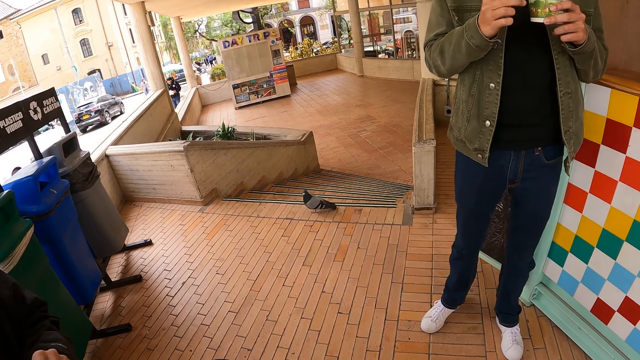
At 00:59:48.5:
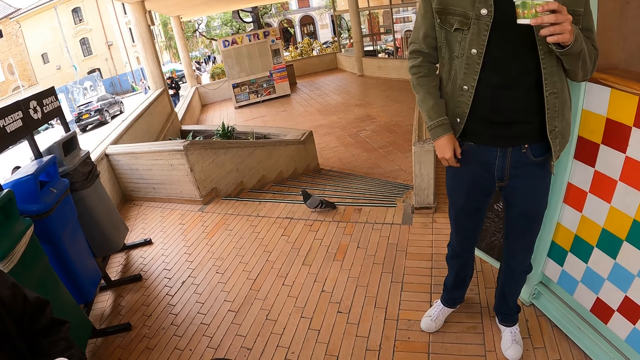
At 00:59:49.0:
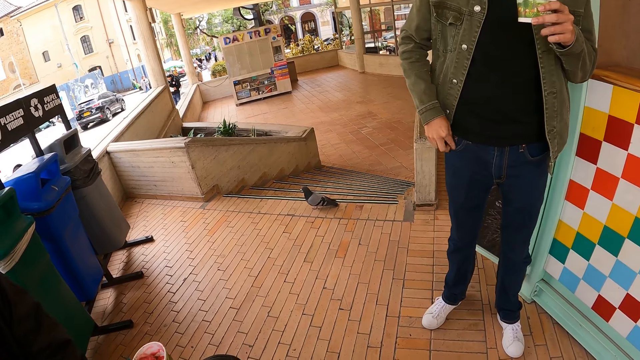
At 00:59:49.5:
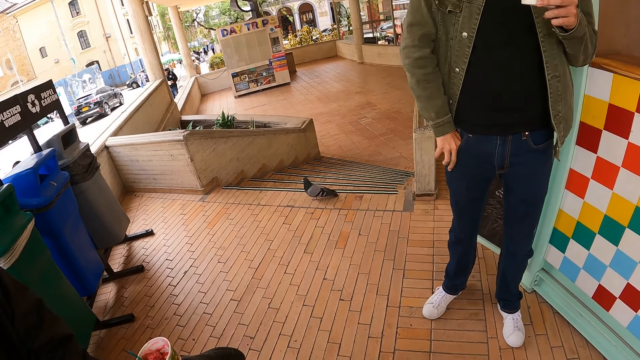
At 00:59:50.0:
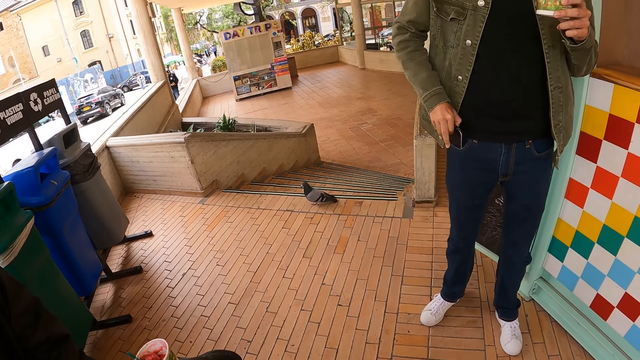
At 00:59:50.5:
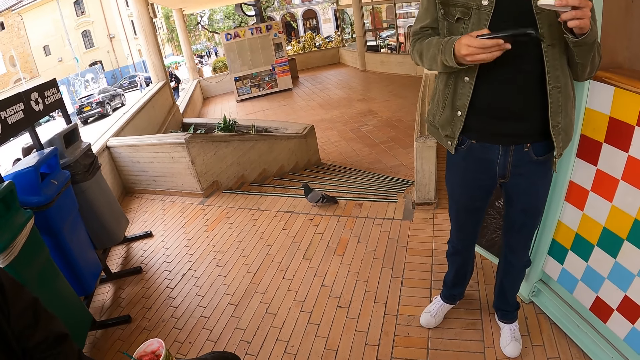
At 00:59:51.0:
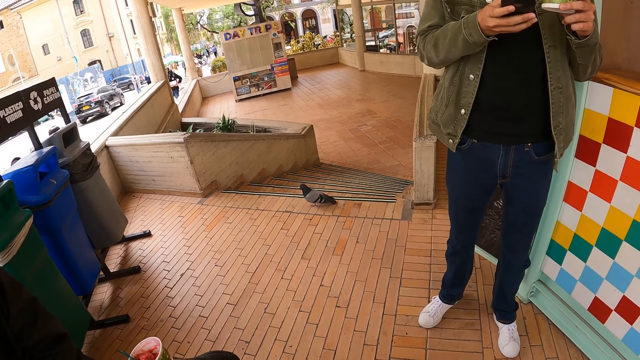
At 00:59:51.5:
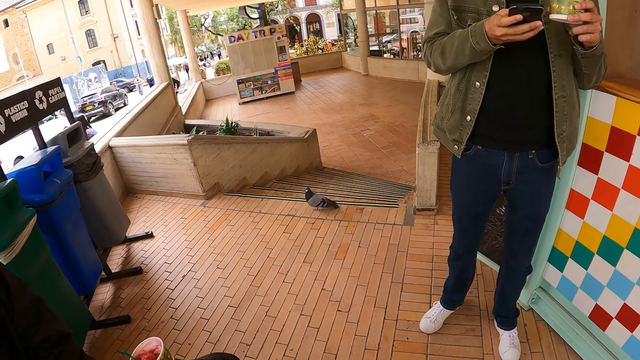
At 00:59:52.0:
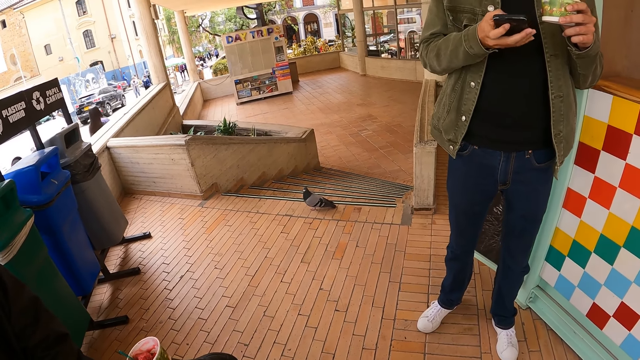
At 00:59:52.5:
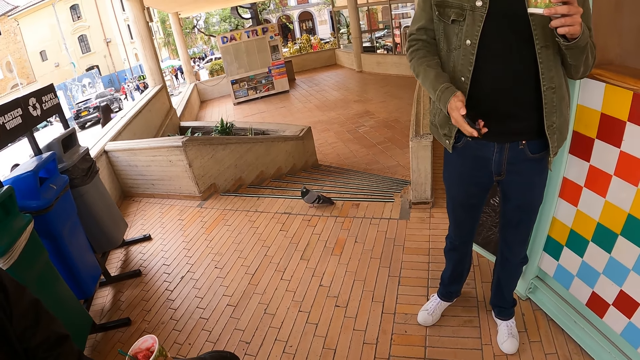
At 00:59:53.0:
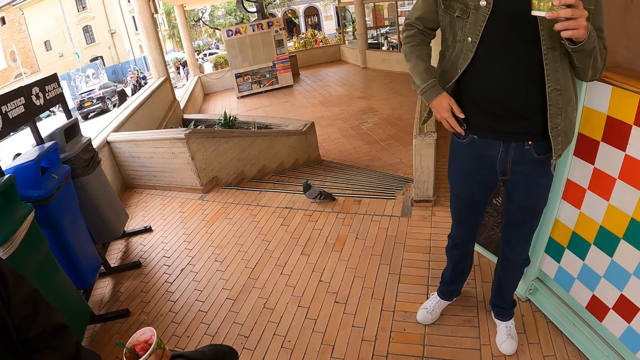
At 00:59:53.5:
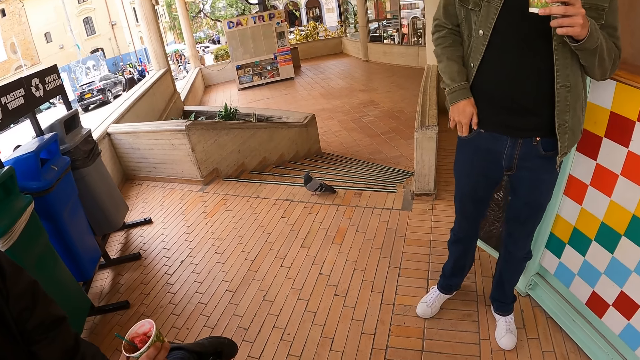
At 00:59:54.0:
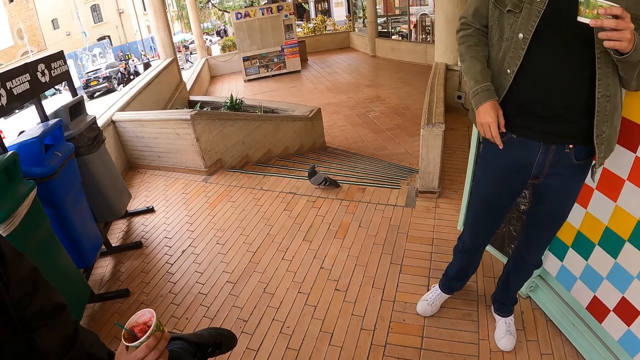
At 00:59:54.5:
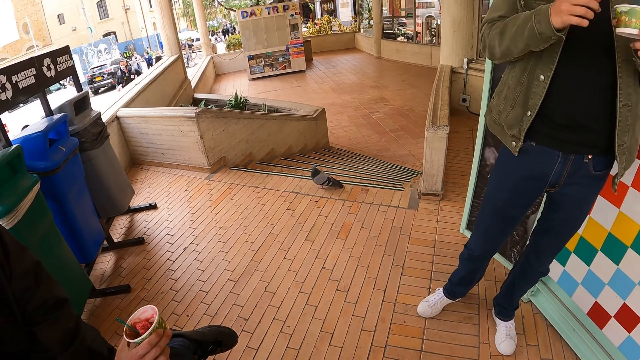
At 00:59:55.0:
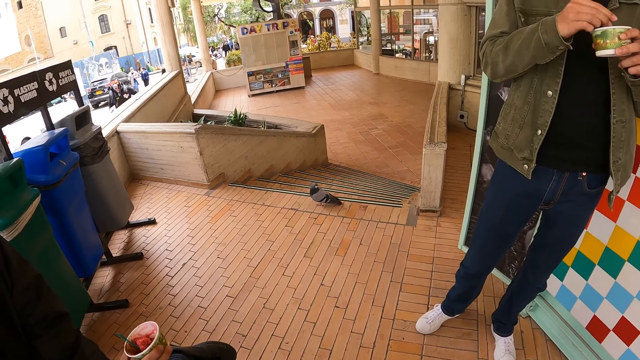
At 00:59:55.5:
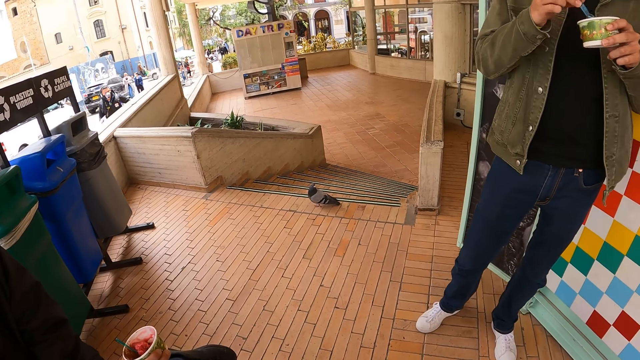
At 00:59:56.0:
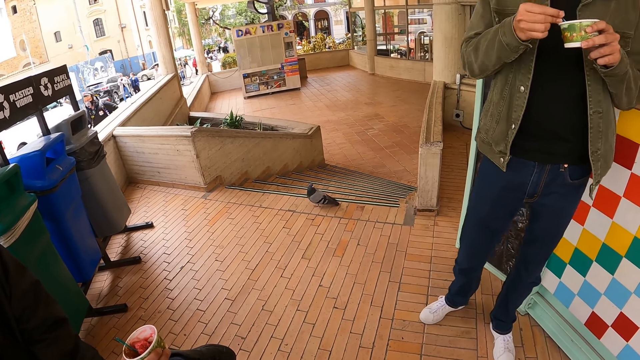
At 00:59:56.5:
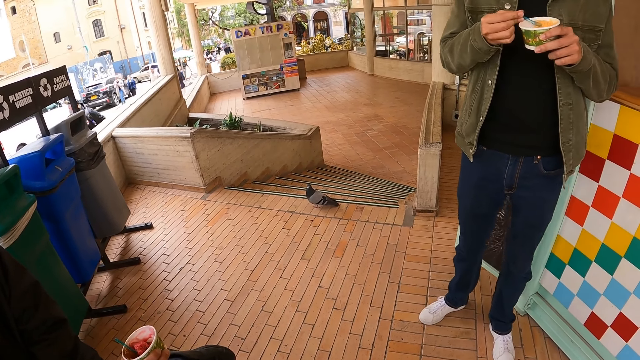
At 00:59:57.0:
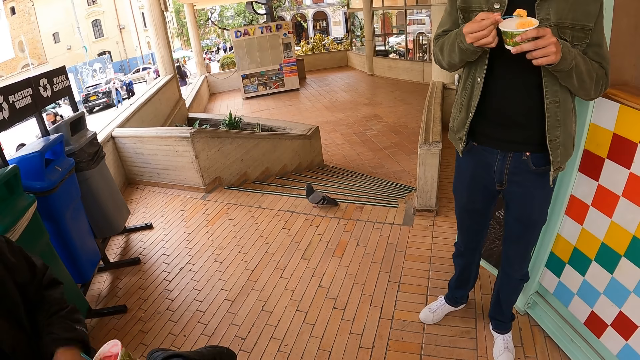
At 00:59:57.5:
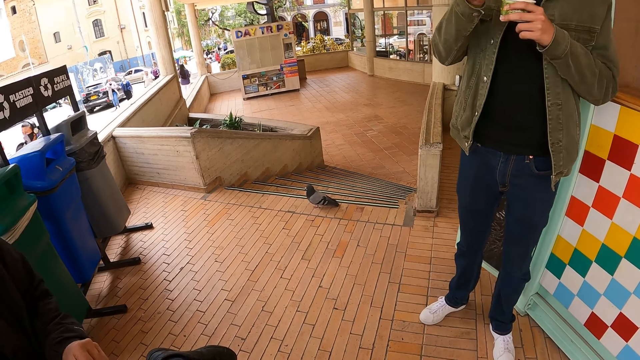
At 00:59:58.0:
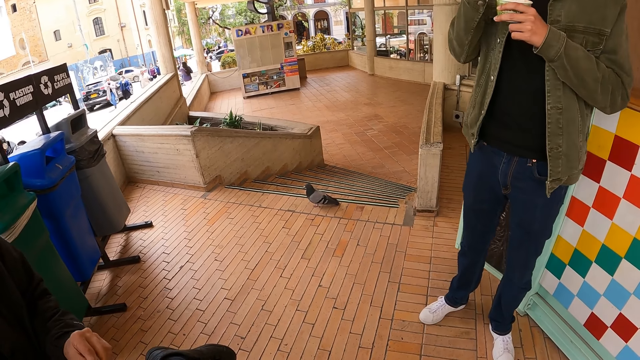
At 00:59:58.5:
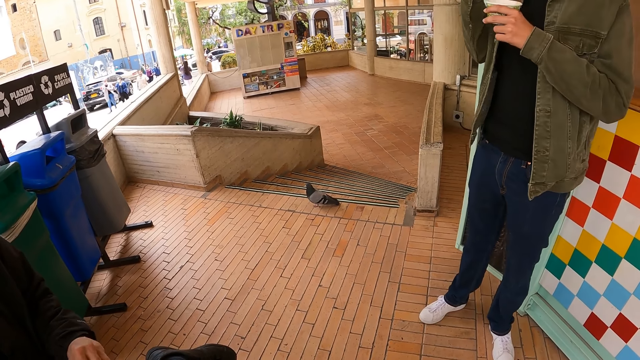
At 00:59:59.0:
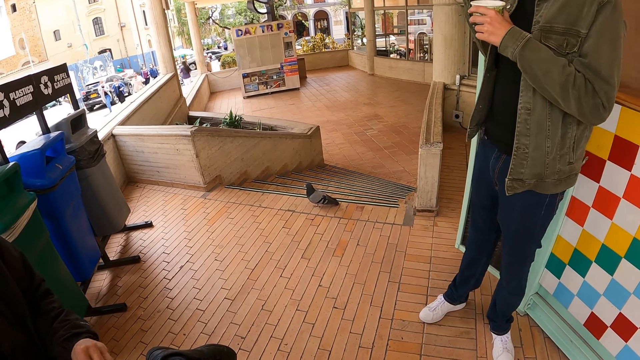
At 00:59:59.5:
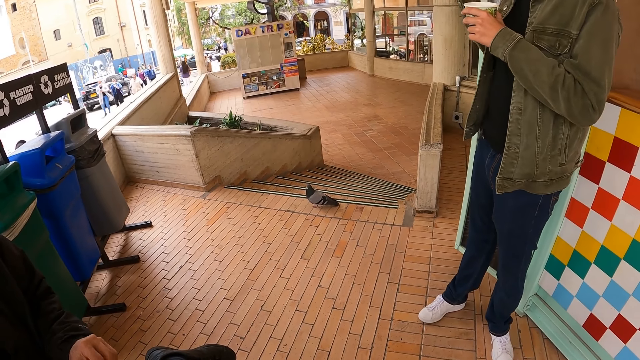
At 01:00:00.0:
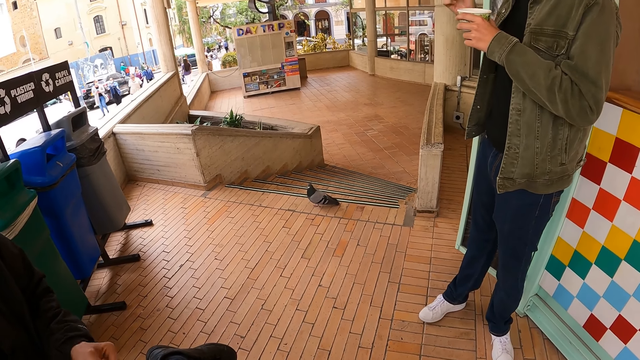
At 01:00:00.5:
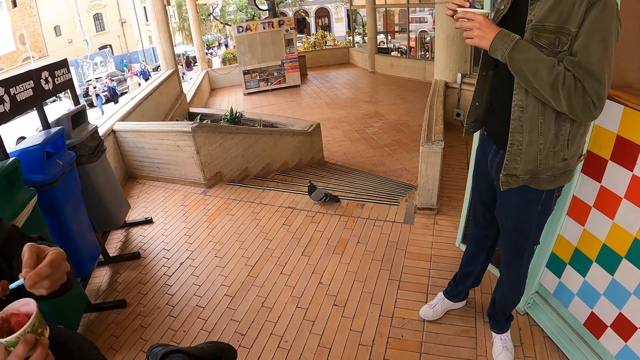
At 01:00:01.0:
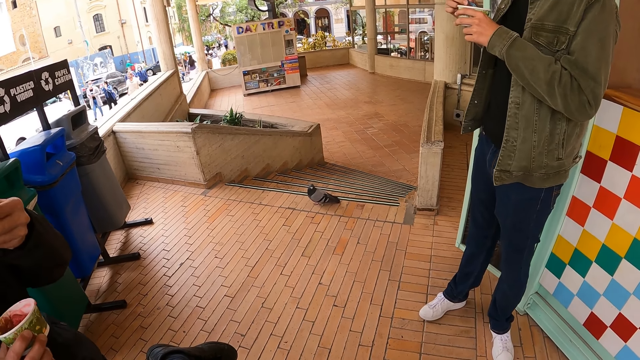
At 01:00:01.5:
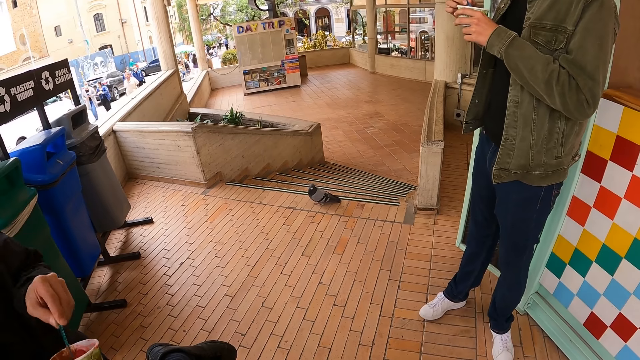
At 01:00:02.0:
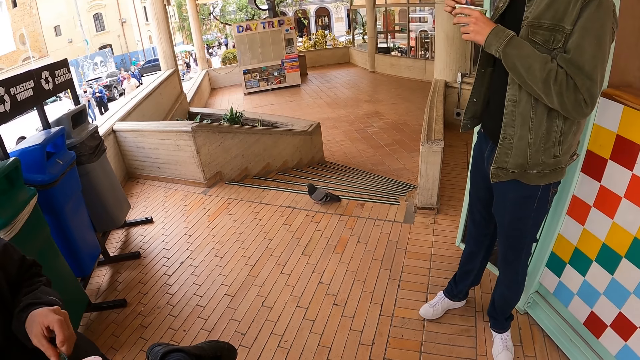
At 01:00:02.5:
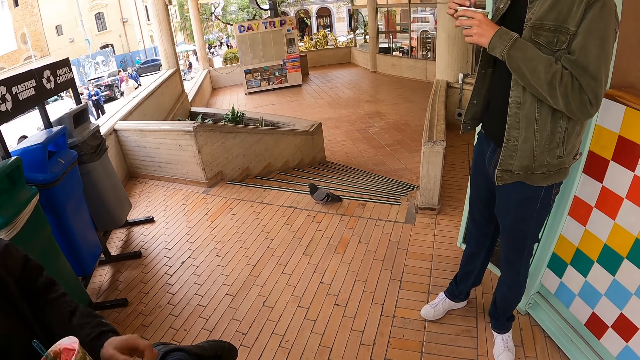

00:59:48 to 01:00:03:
A man drops the right hand. He picks a phone from the pocket with the right hand. He operates the phone with the right hand. He puts the phone in the pocket. He scoops food from a tin with a spoon in the right hand. He eats food in the spoon. He looks around. Another man raises the left hand with a spoon. The other man eats food in the spoon.

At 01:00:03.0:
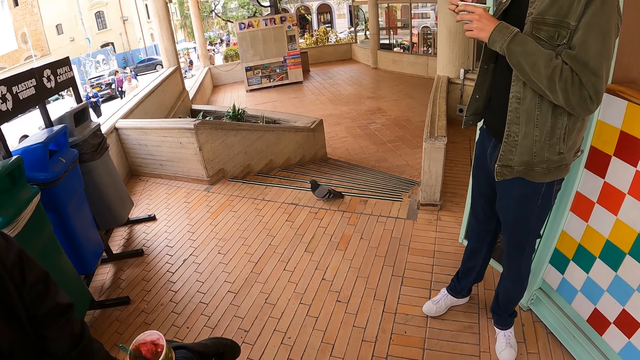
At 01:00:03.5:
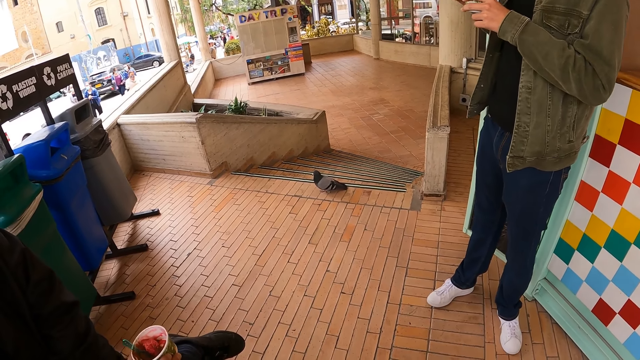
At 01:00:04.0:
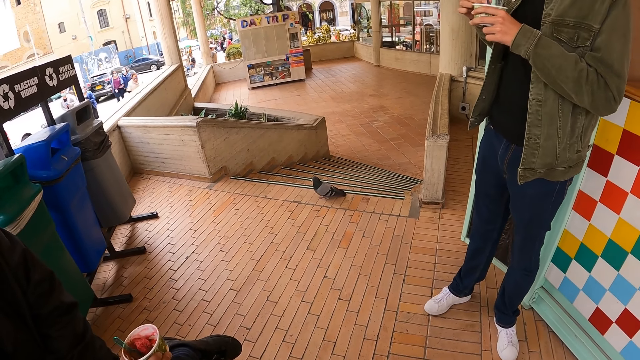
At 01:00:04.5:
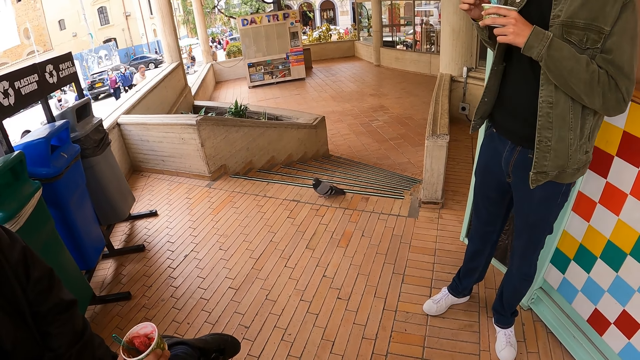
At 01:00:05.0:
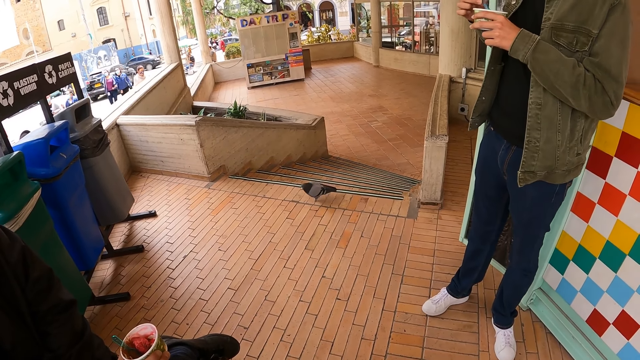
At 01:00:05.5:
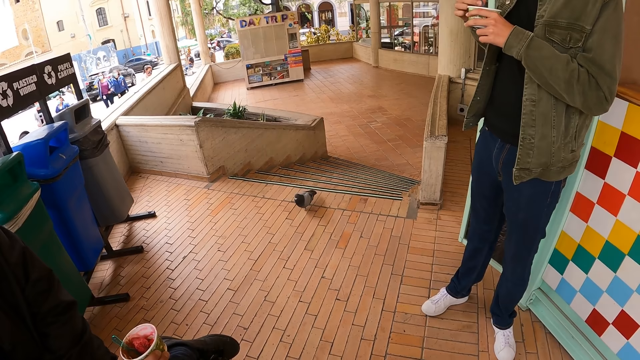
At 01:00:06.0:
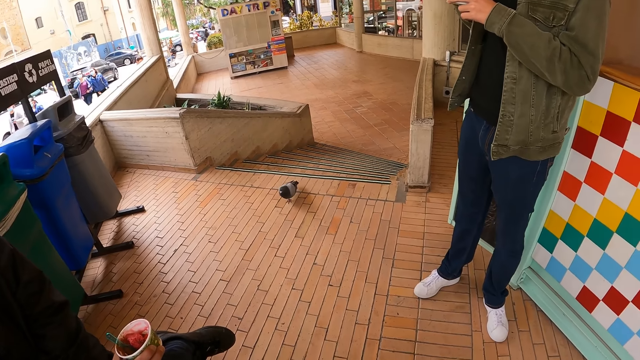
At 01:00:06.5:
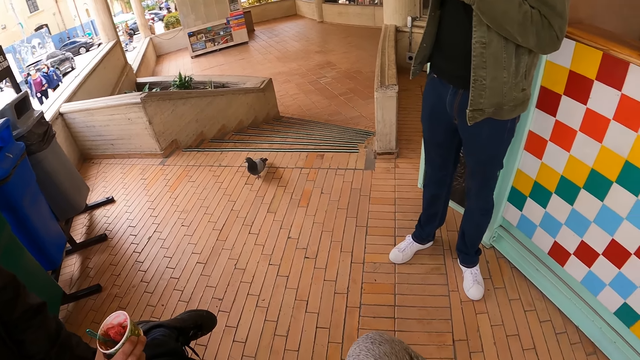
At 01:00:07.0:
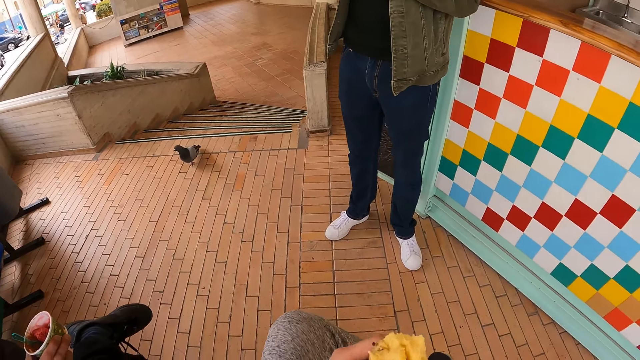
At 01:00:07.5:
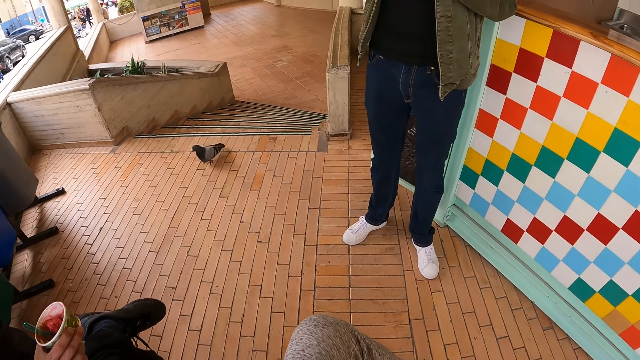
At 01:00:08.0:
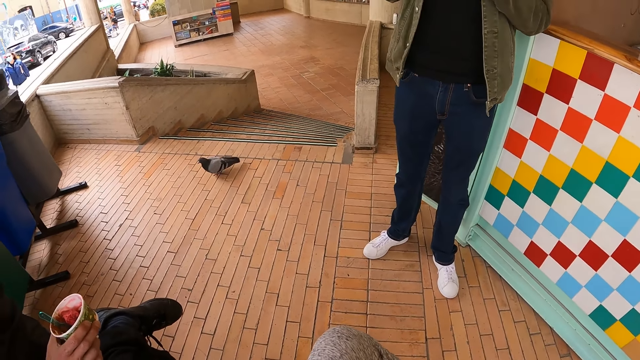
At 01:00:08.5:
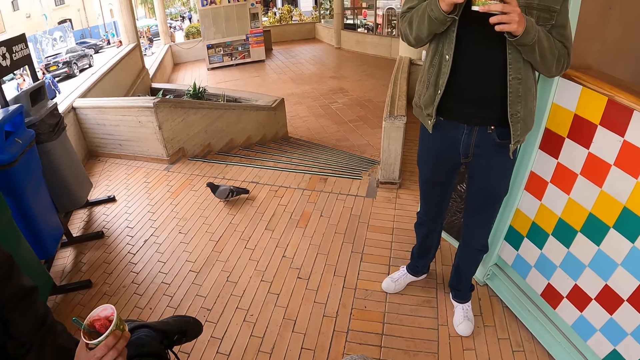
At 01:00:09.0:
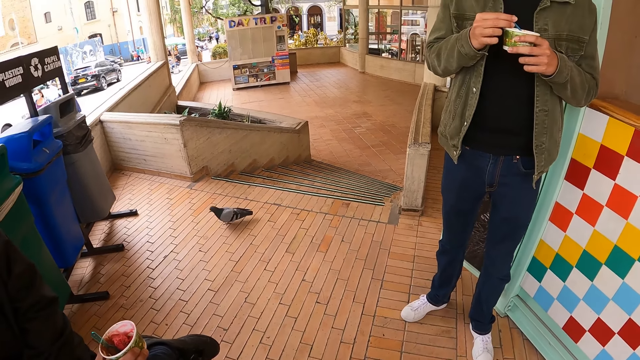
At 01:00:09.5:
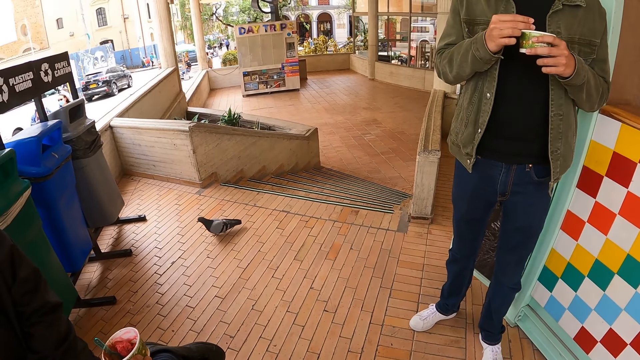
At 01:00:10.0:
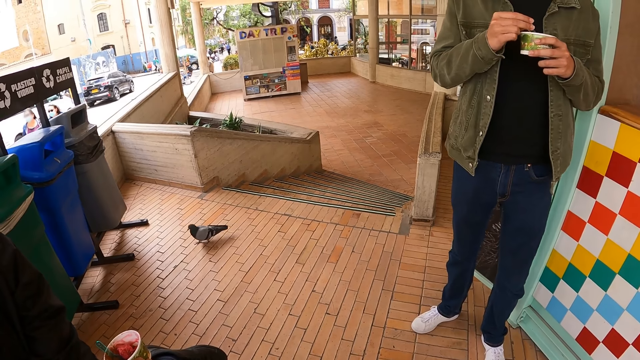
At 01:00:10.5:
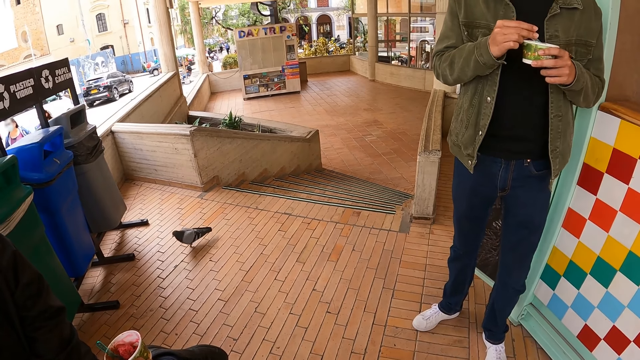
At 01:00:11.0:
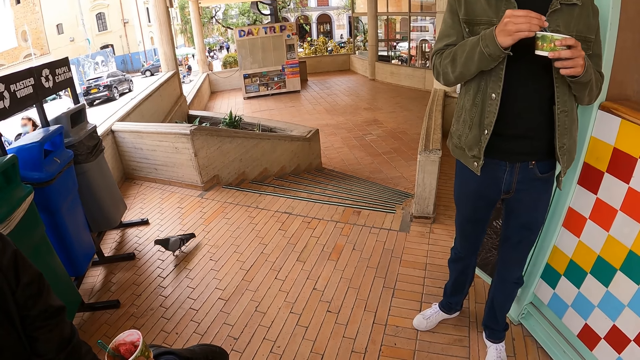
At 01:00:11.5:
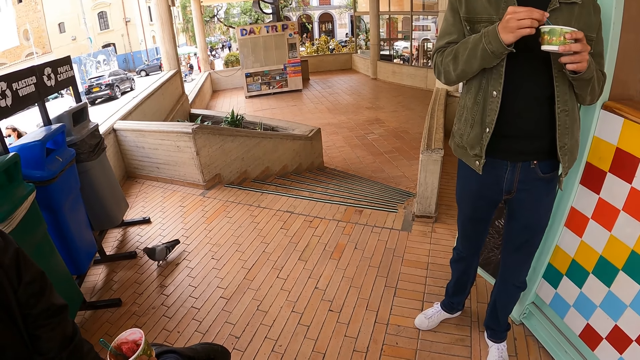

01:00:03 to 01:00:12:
The camera wearer drops the tin in the left hand. They look around.
